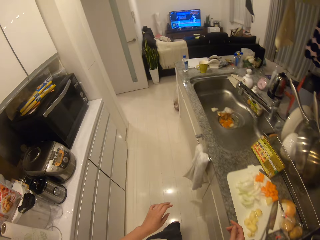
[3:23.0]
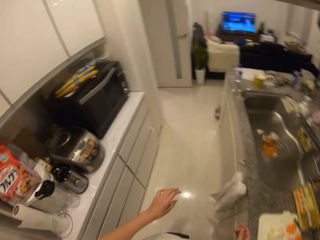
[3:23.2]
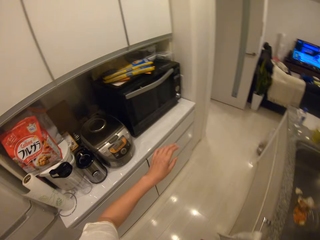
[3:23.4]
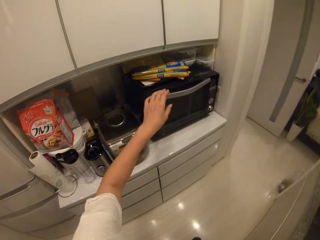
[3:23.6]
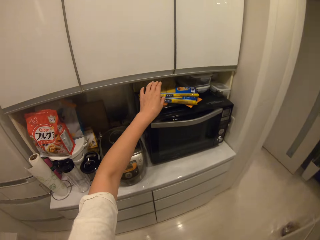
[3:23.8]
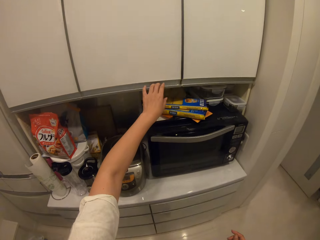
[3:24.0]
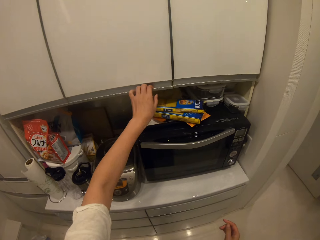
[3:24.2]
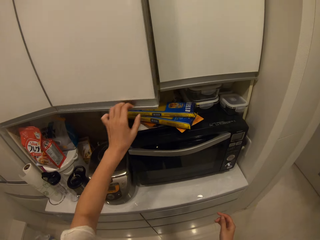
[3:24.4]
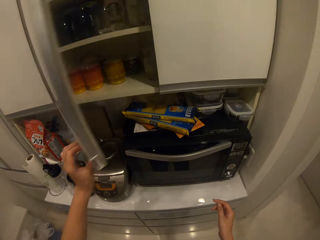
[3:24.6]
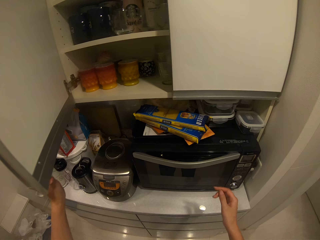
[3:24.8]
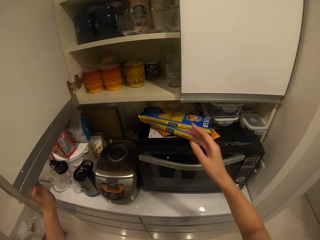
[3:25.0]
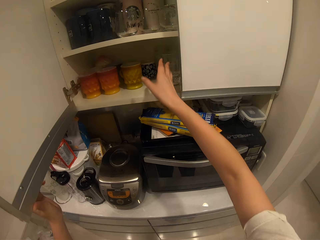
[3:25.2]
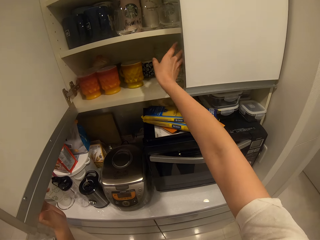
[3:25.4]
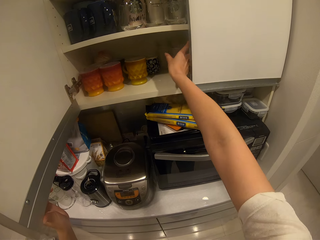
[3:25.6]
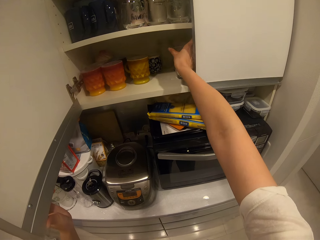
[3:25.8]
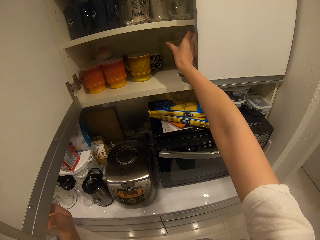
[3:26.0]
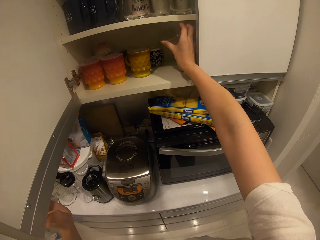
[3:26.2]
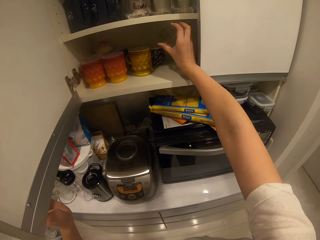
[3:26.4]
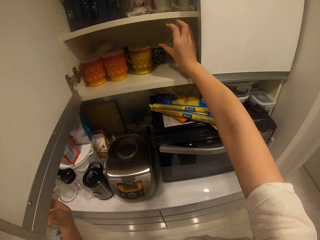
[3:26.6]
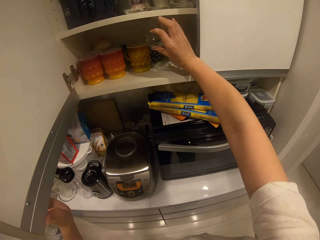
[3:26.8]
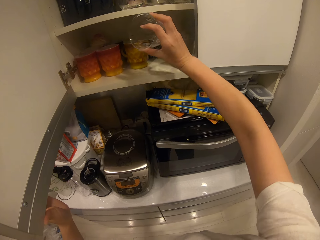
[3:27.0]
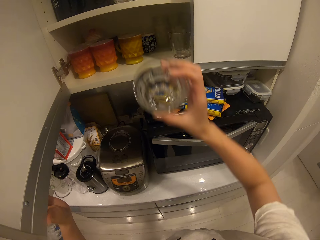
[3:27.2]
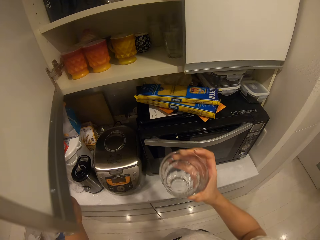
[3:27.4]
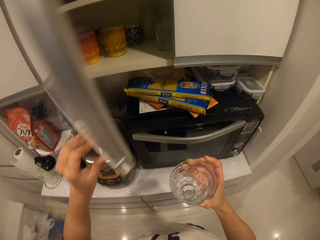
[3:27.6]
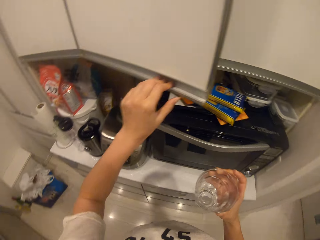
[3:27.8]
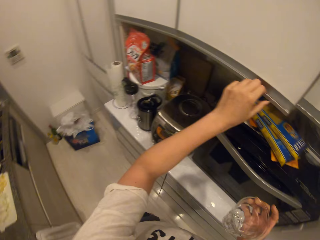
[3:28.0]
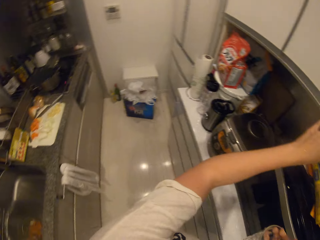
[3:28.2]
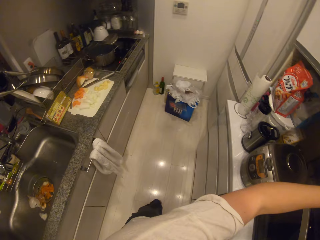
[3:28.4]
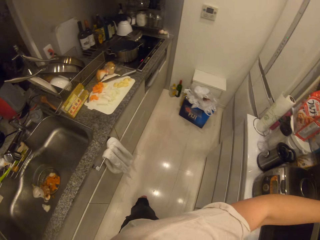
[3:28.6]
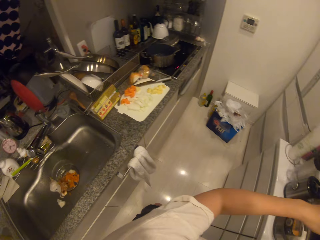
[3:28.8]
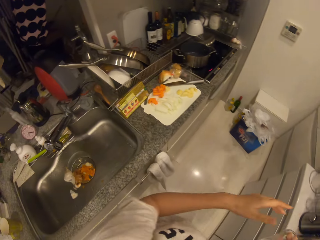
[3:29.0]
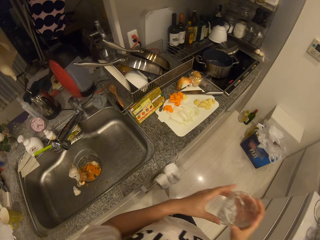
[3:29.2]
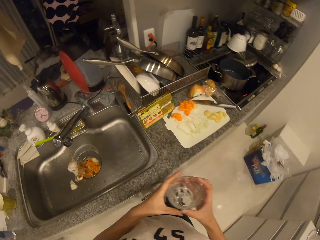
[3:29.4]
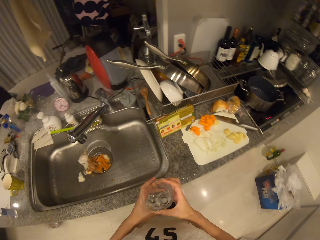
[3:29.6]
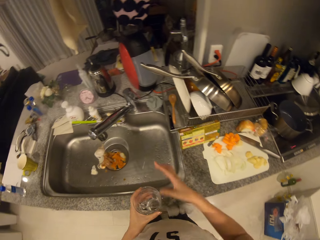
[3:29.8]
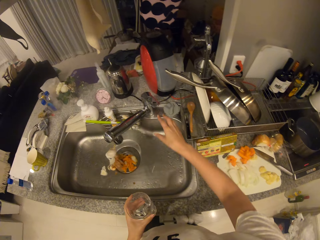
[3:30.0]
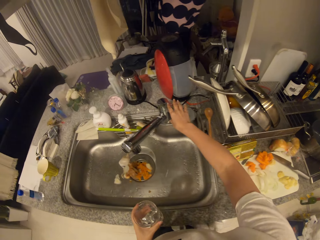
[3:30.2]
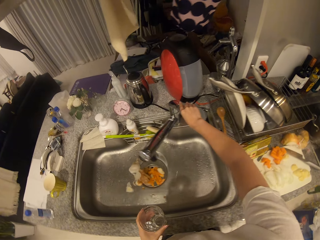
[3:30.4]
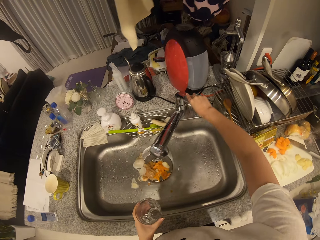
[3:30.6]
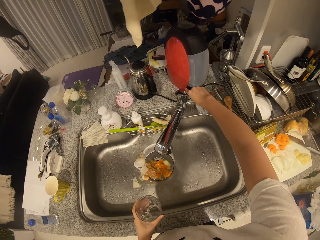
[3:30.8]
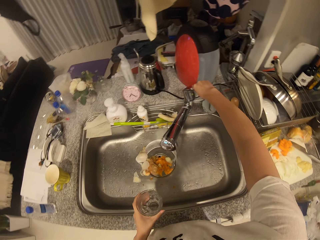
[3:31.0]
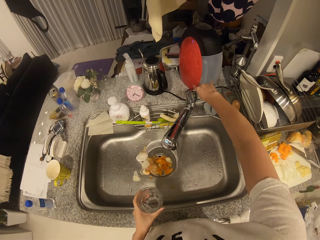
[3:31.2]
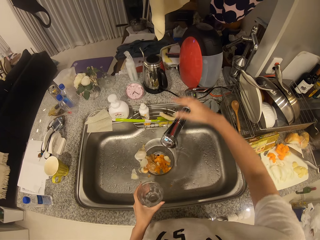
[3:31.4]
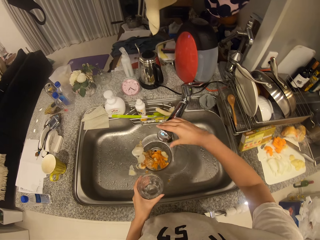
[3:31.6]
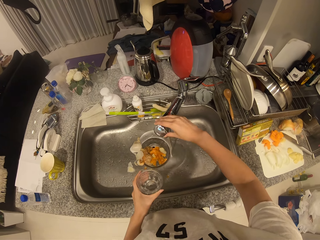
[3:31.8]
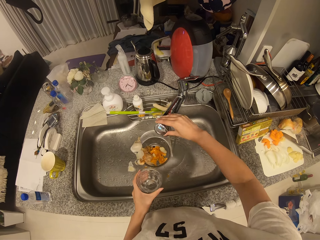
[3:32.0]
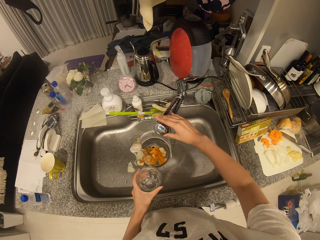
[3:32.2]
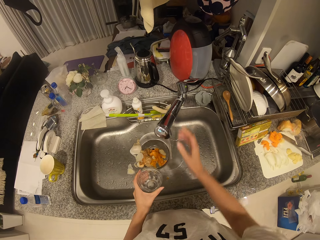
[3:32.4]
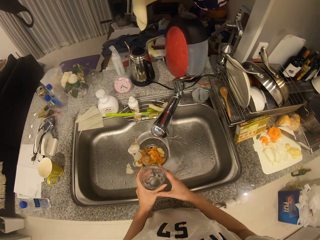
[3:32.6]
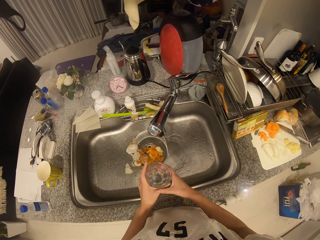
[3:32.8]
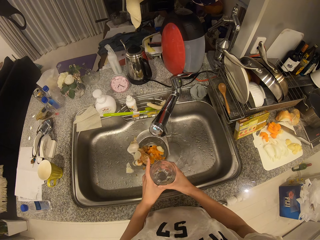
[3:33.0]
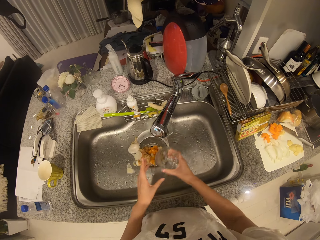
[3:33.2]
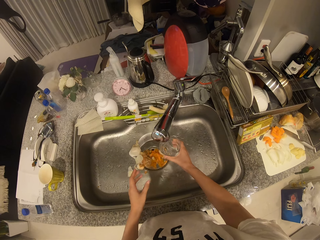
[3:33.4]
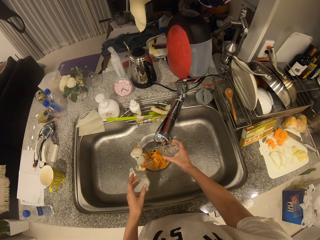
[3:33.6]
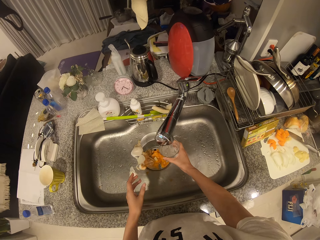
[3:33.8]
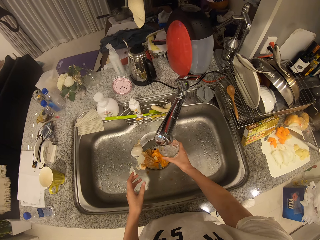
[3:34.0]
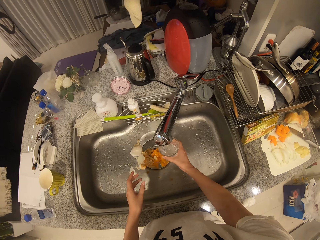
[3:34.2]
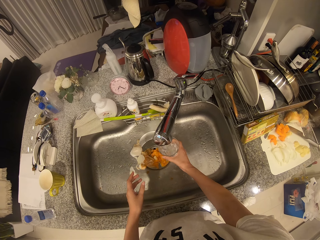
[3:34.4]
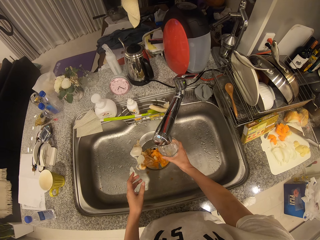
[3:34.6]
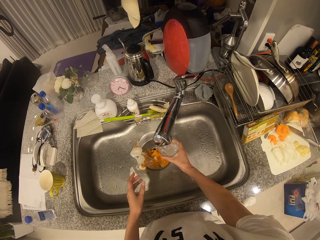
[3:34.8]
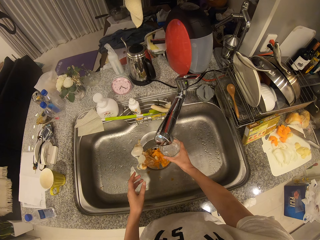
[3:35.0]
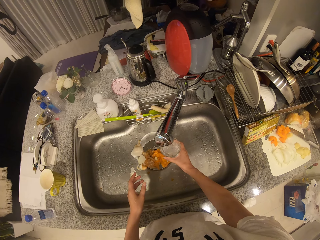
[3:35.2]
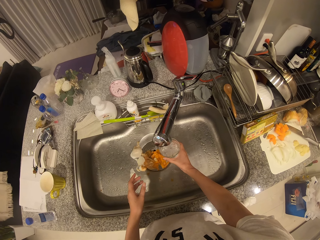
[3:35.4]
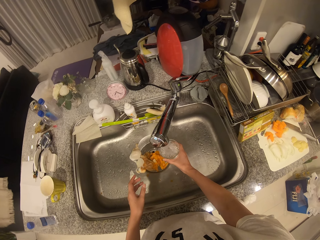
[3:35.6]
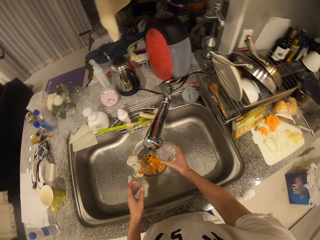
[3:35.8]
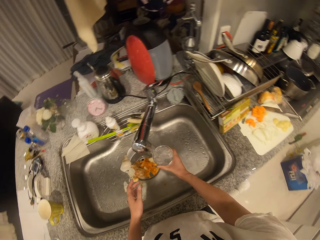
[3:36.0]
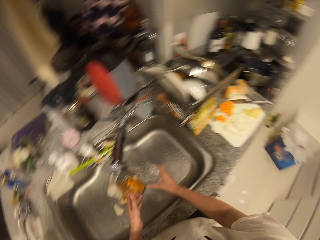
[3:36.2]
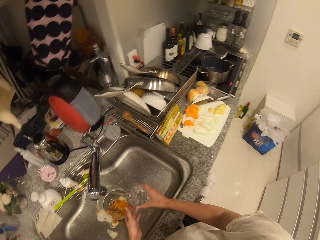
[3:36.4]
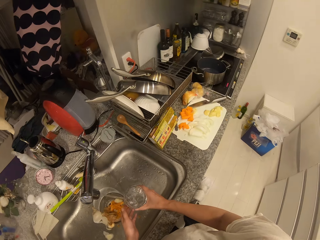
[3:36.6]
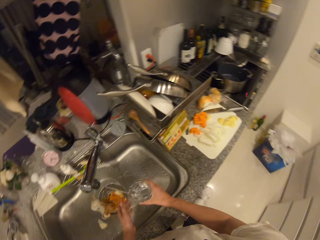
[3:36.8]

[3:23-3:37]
The camera wearer opens a cabinet with his left hand. He picks a glass cup from the cabinet with his right hand. He closes the cabinet with his left hand. He passes the glass cup from his right hand to his left hand. He turns on the sink faucet with his right hand. He adjusts the sink faucet with his right hand. He passes the cup from the left hand to his right hand. He puts water in the glass.

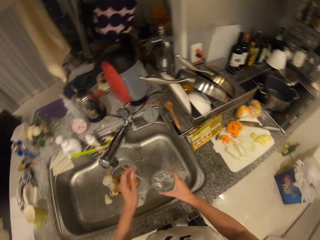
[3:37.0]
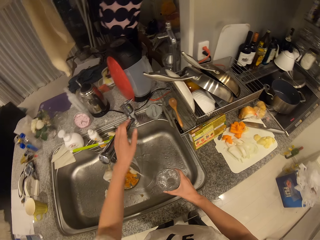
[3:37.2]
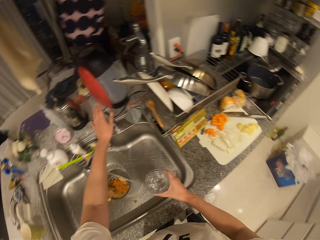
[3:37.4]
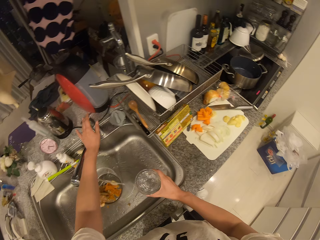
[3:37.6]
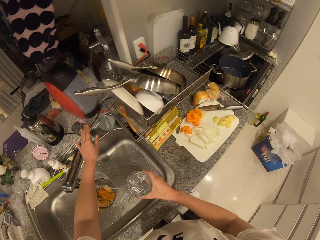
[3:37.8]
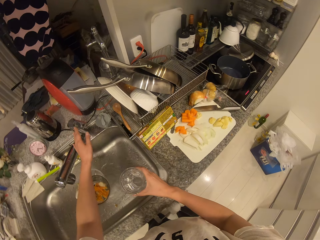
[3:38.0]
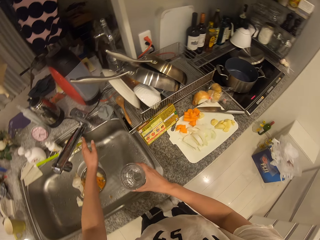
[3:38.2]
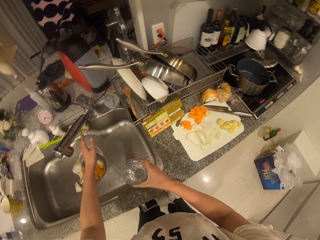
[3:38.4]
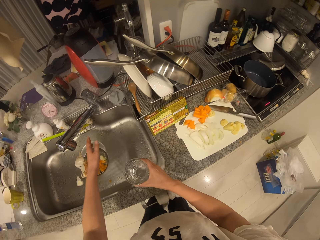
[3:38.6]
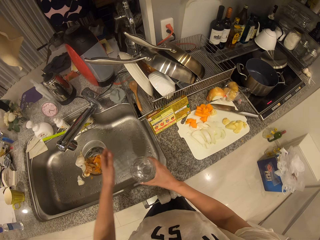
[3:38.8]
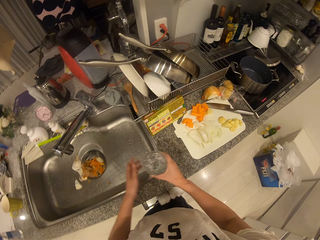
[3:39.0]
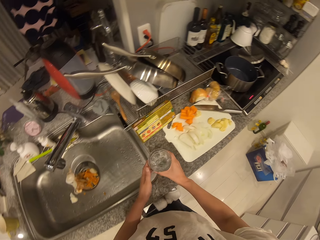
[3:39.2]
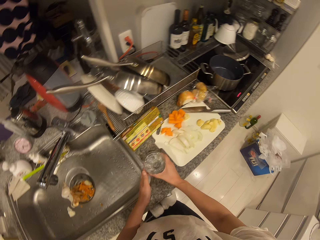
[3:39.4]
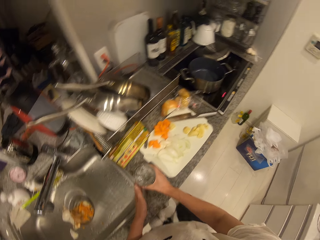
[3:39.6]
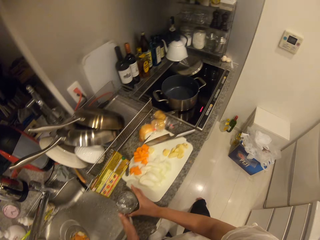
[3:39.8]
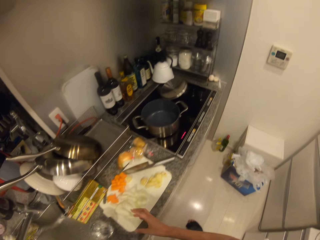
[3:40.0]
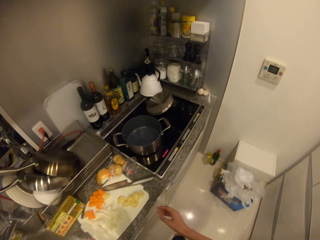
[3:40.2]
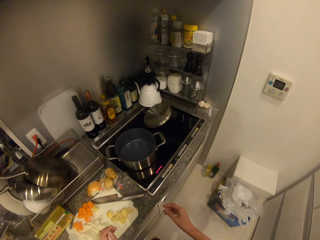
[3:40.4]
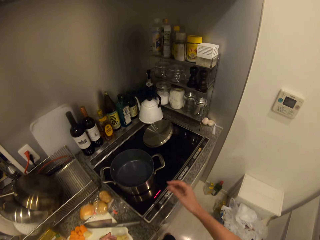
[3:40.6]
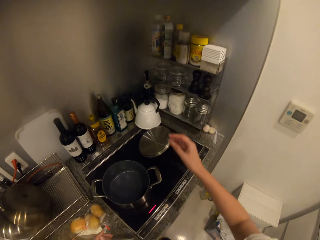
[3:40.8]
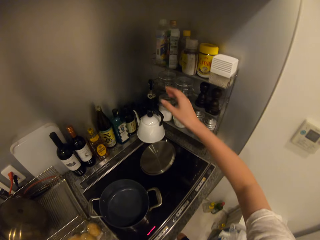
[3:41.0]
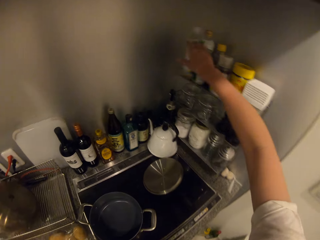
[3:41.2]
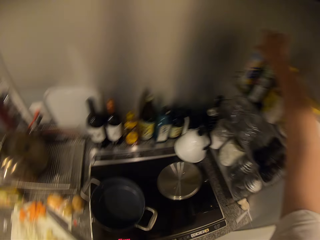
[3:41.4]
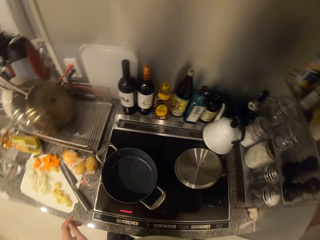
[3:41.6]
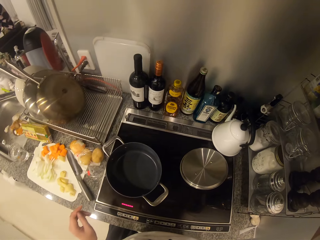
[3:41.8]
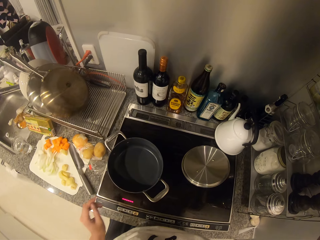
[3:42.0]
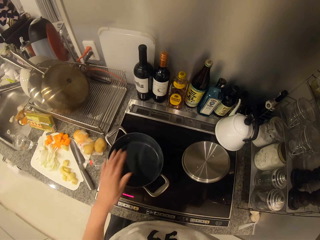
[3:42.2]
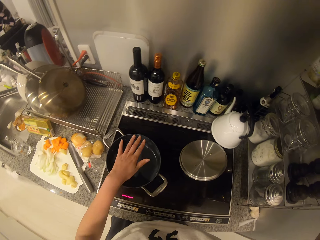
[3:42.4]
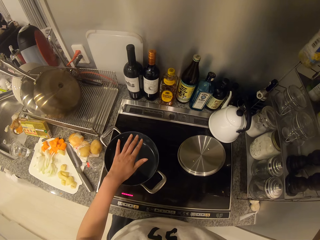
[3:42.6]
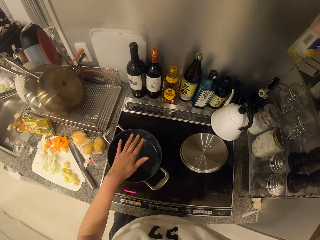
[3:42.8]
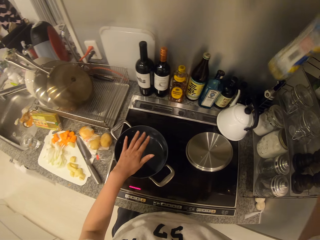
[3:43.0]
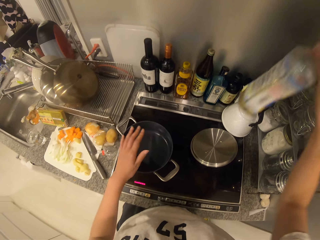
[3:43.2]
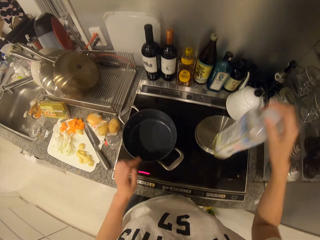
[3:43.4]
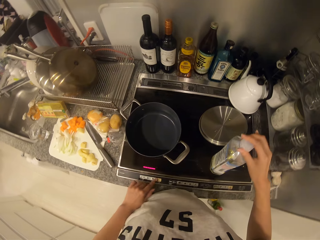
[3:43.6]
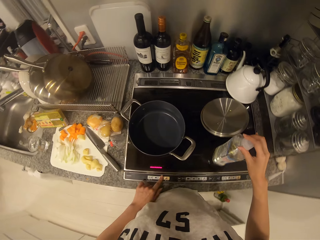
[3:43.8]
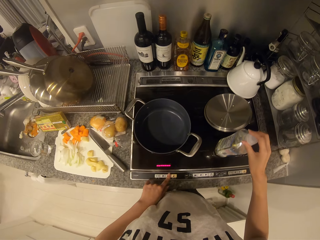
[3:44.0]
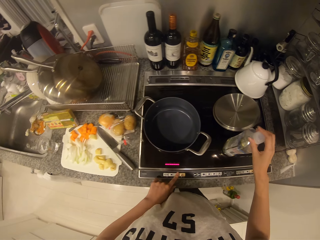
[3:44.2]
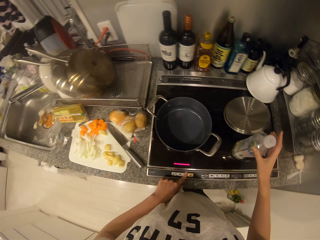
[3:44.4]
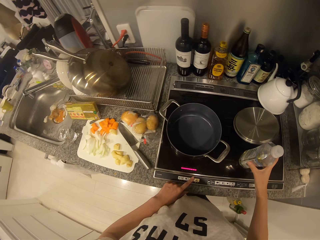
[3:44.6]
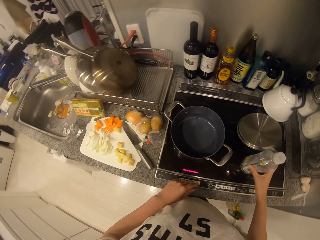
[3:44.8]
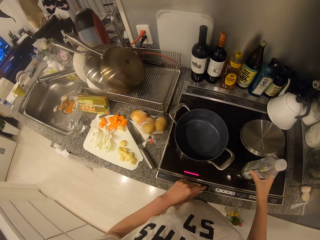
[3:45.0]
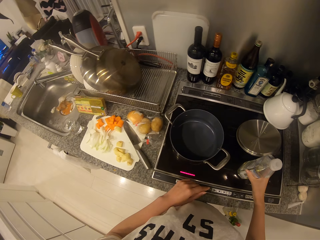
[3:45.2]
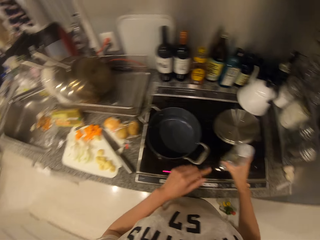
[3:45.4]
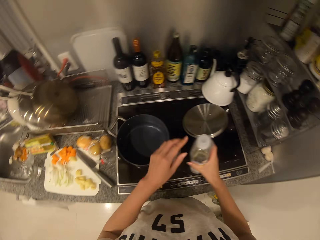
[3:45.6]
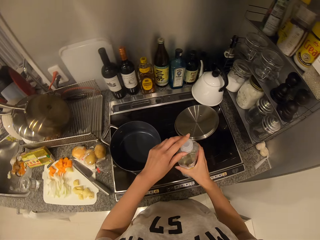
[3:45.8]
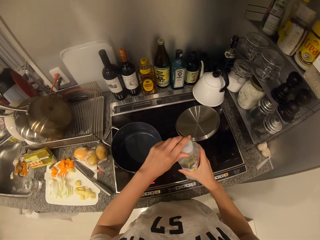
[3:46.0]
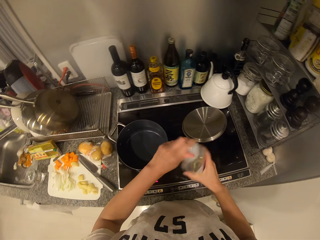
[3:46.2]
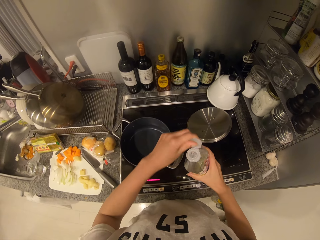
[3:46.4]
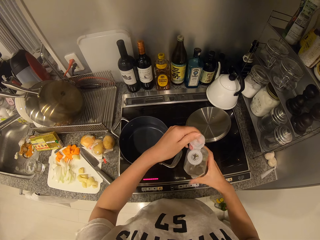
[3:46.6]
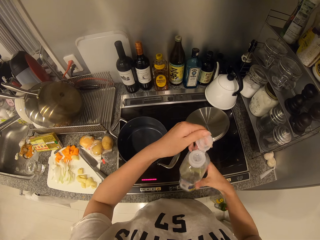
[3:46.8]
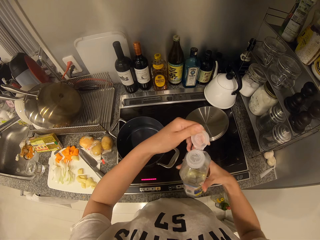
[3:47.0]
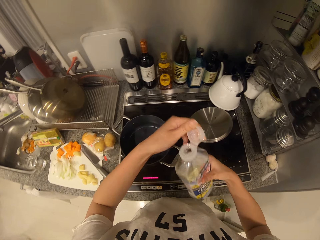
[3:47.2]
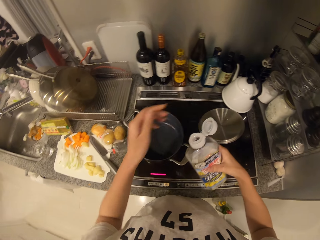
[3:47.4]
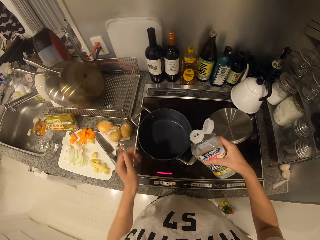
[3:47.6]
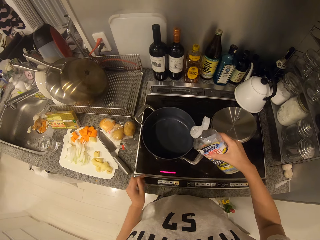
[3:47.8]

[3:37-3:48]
The camera wearer turns off the sink faucet with his left hand. He drops the cup on the table with his right hand. He picks up a container of oil from the rack with his right hand. He drops the container of oil on the cooker with his right hand. He operates the cooker with his left hand. He regulates the fire. He opens the lid of the container with his left hand.
